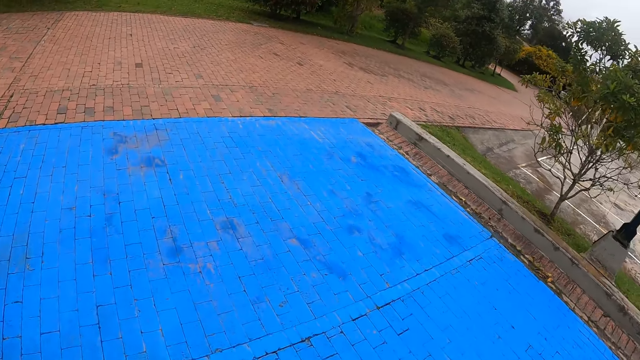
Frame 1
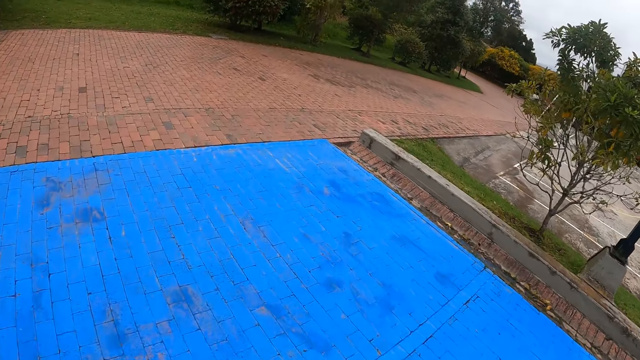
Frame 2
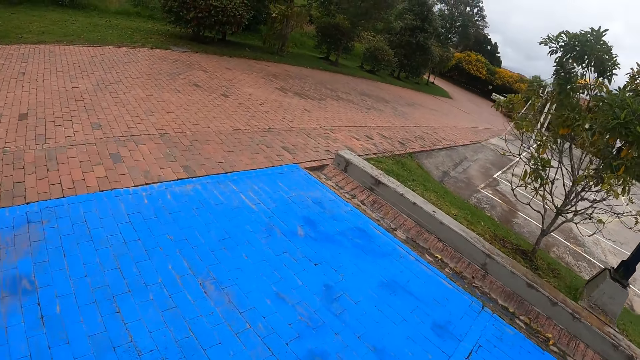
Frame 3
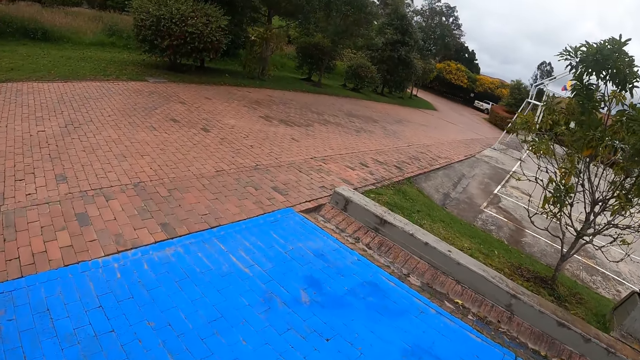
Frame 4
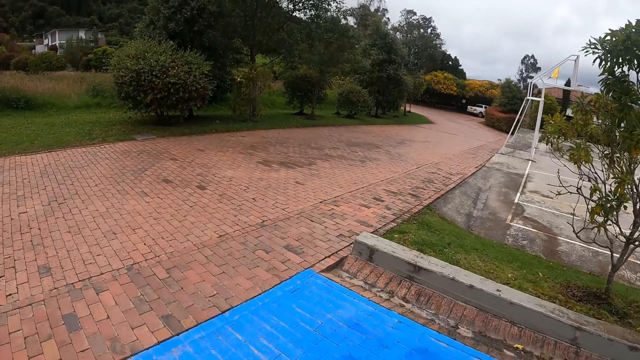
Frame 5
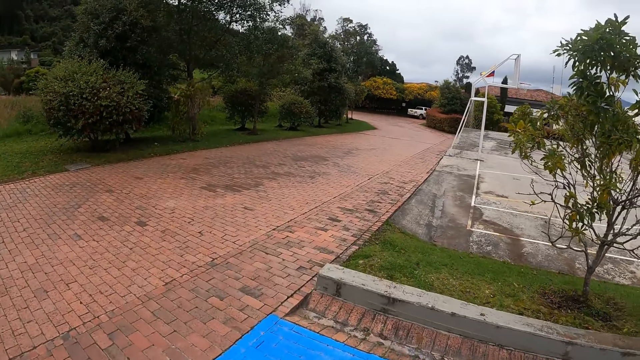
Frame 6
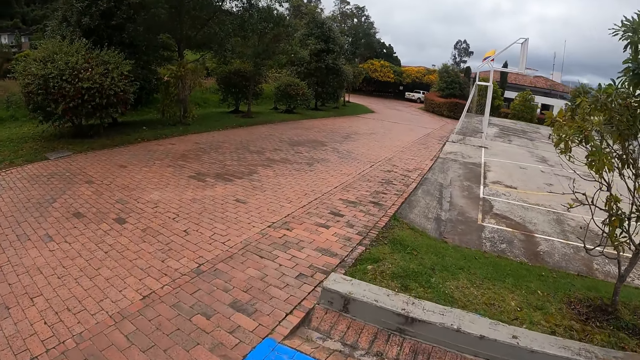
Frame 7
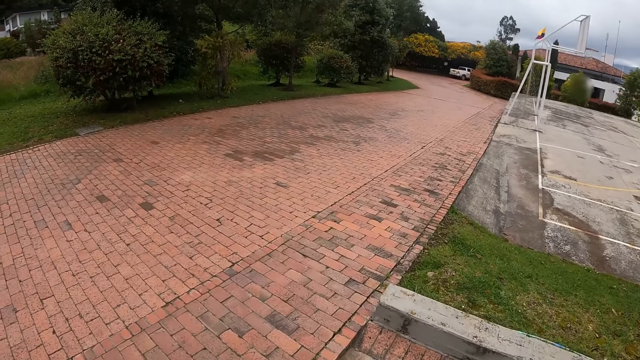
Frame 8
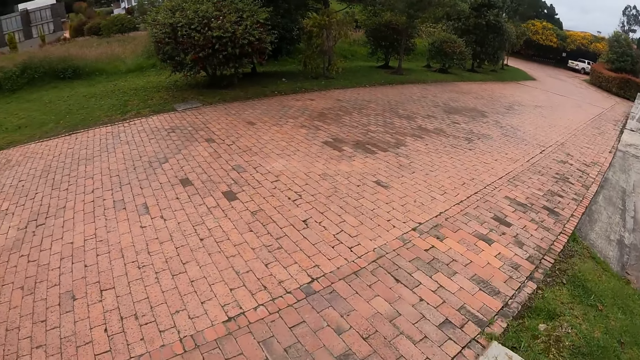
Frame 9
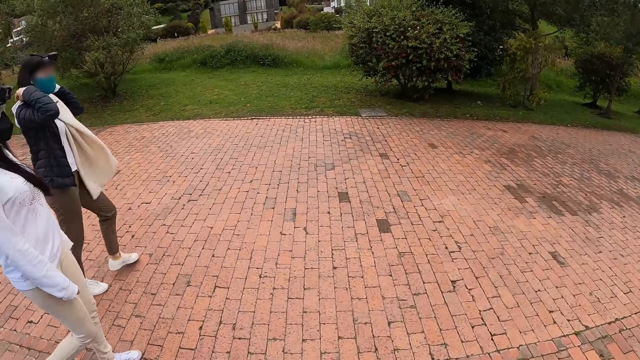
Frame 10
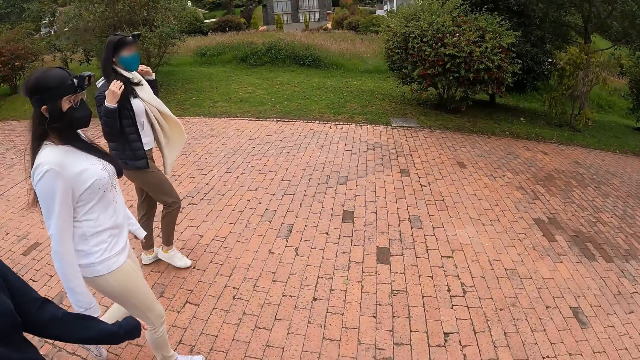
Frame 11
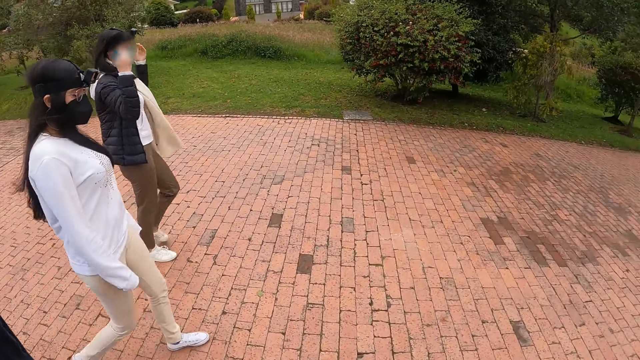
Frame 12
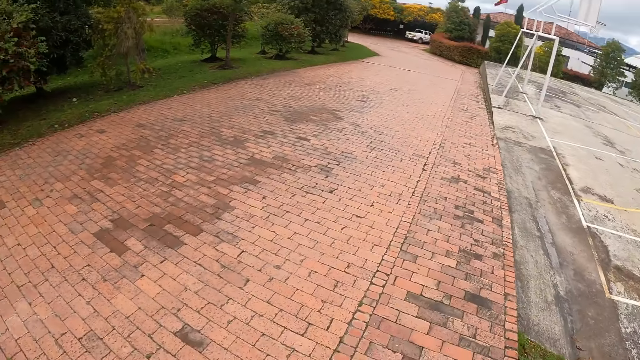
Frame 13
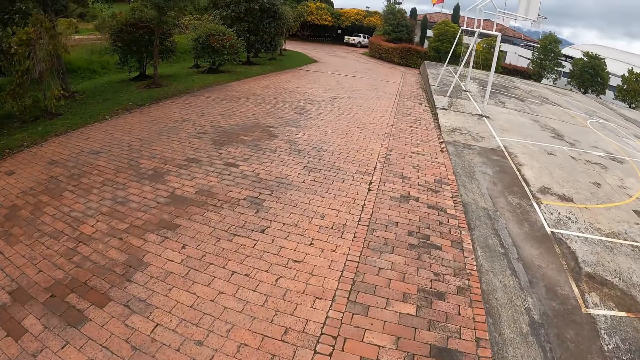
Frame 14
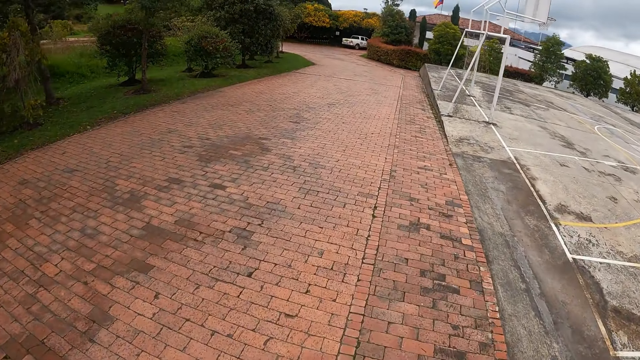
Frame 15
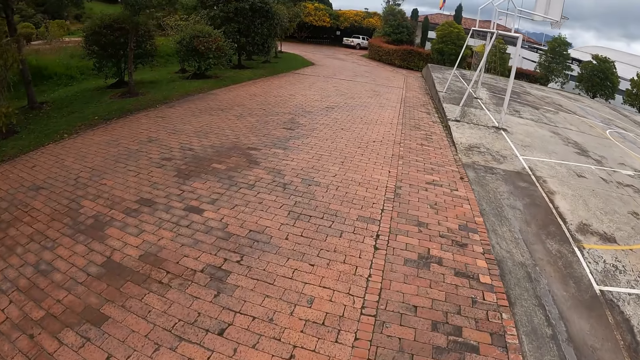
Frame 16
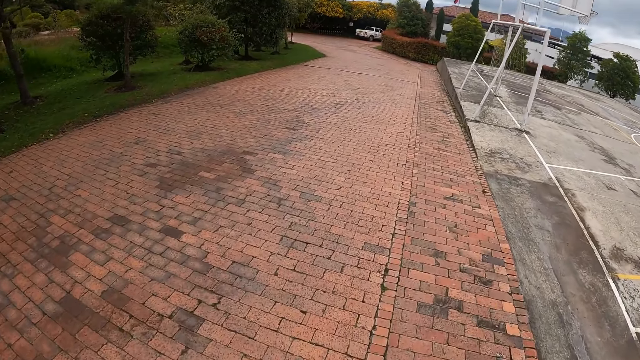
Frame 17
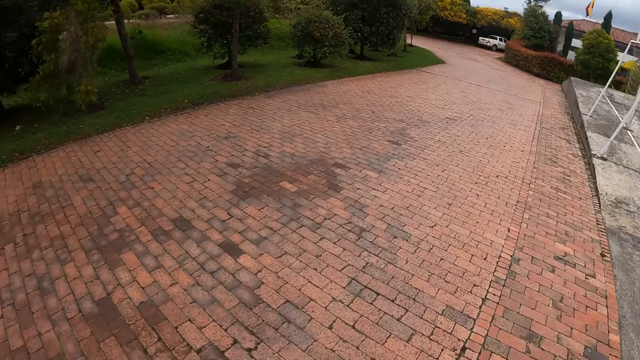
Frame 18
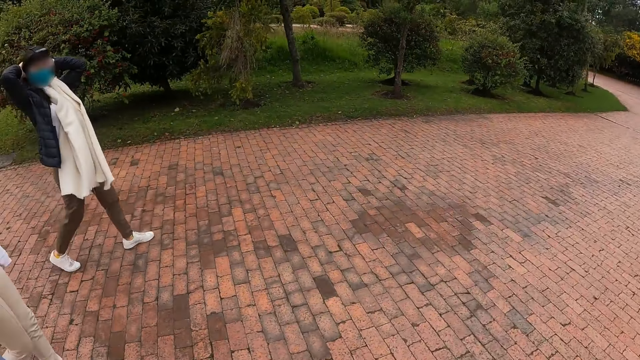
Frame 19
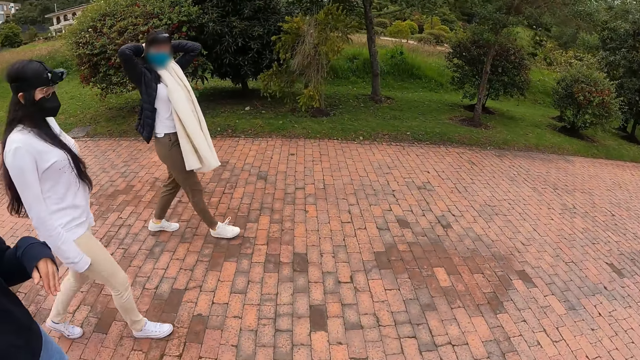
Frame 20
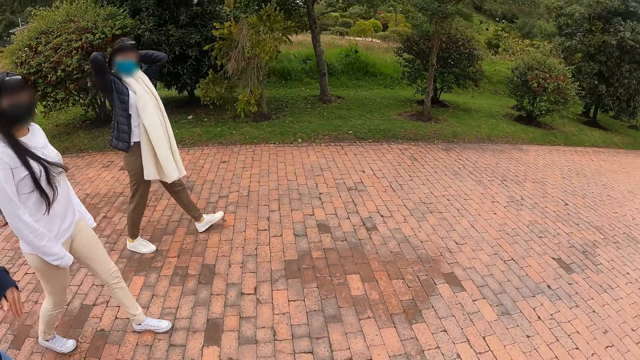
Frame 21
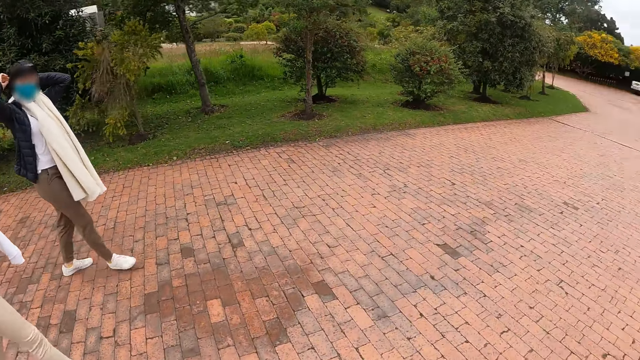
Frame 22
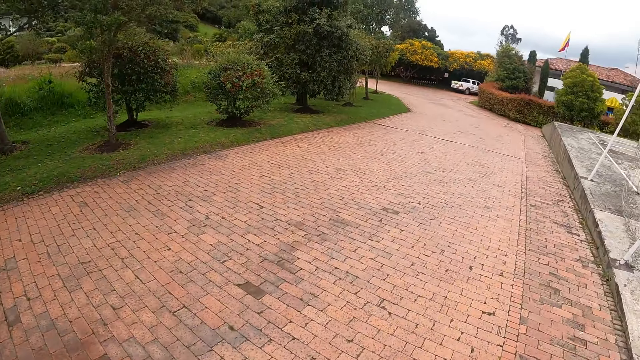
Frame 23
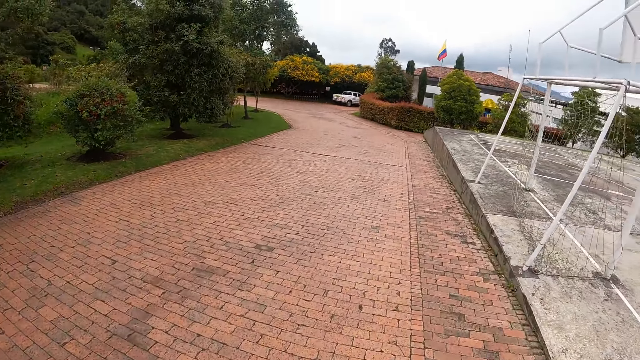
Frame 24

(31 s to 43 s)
A woman walks along the road from the park. Another woman walks along the road from the park. A third woman walks along the road from the park. The first woman adjusts her hair with both hands.

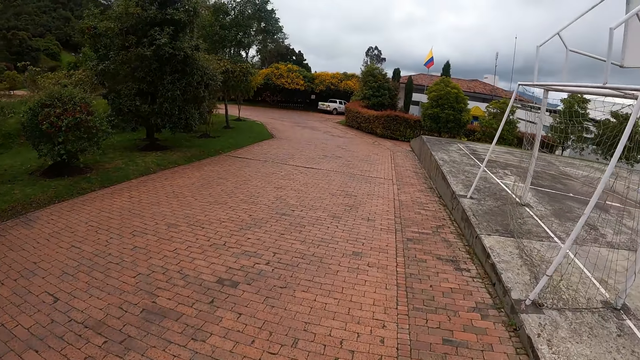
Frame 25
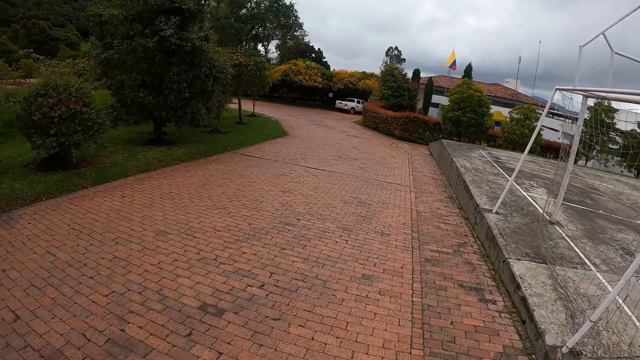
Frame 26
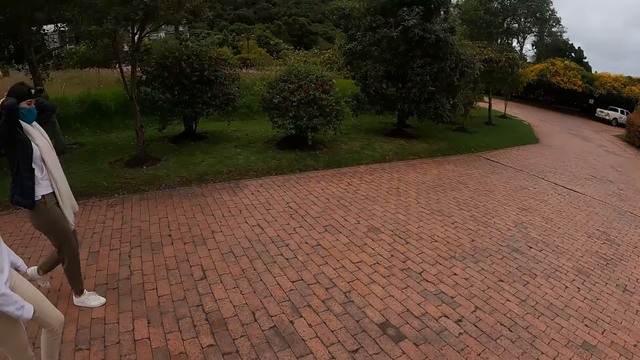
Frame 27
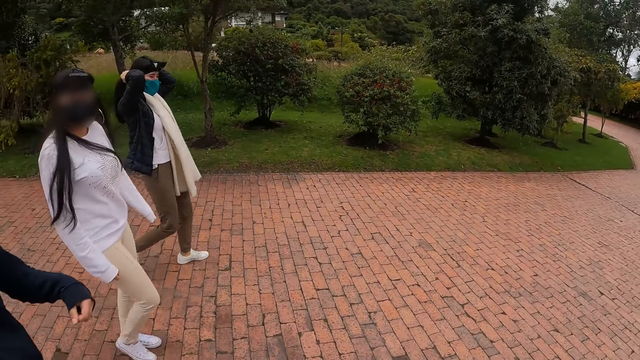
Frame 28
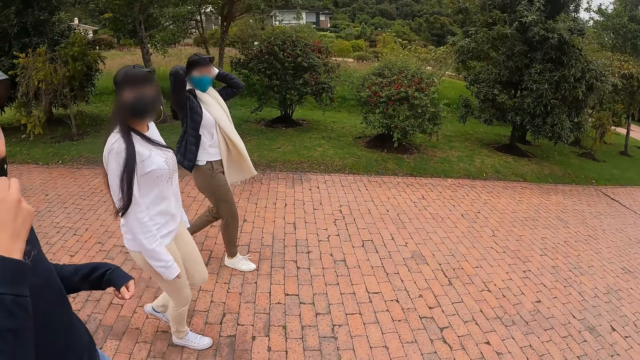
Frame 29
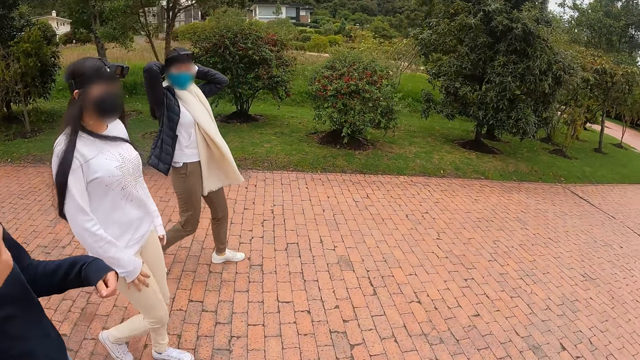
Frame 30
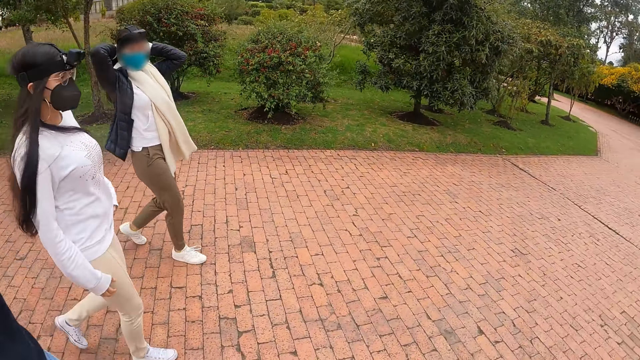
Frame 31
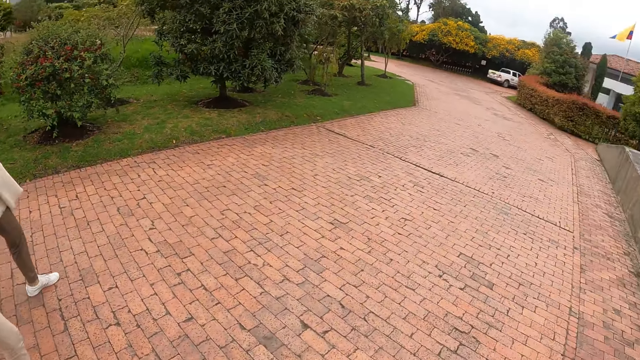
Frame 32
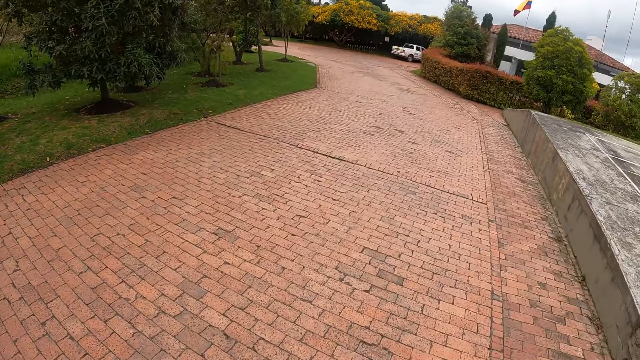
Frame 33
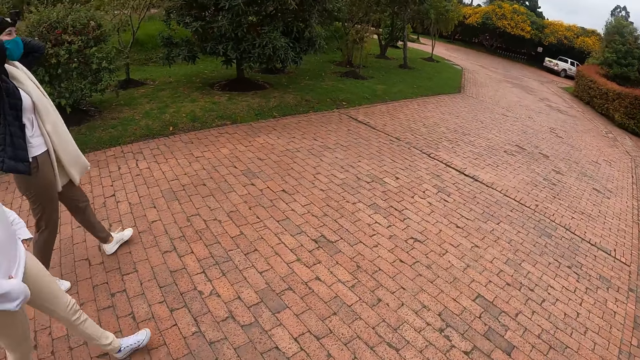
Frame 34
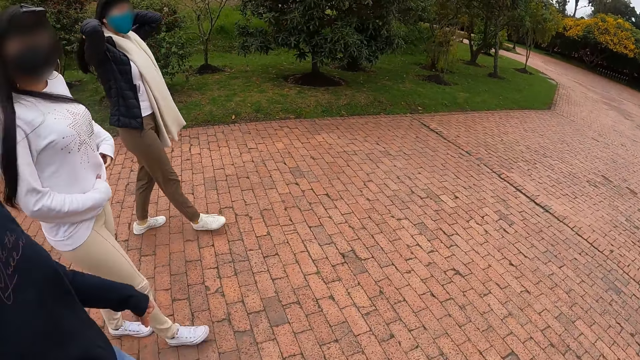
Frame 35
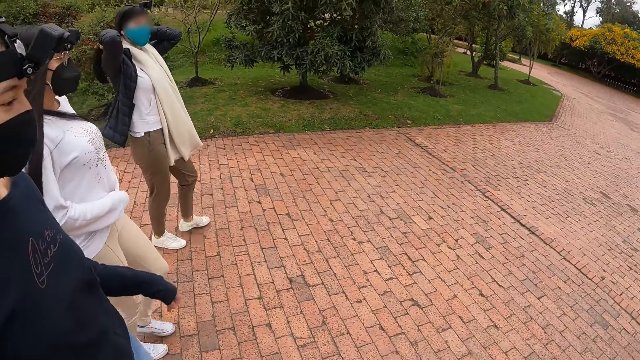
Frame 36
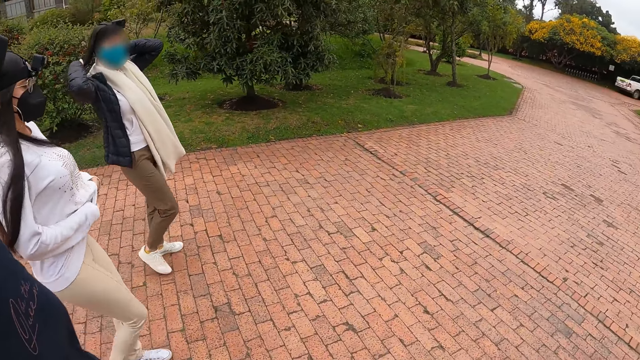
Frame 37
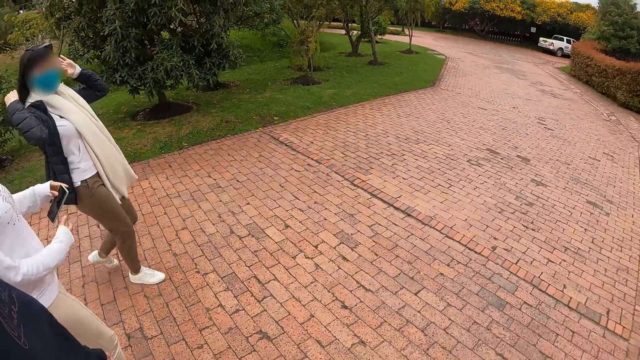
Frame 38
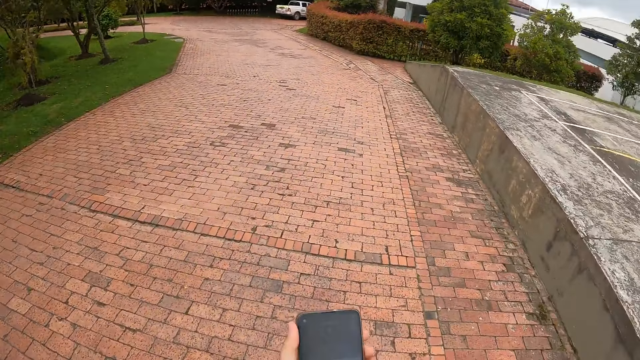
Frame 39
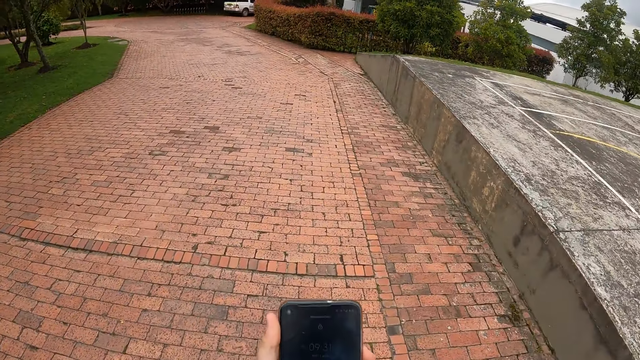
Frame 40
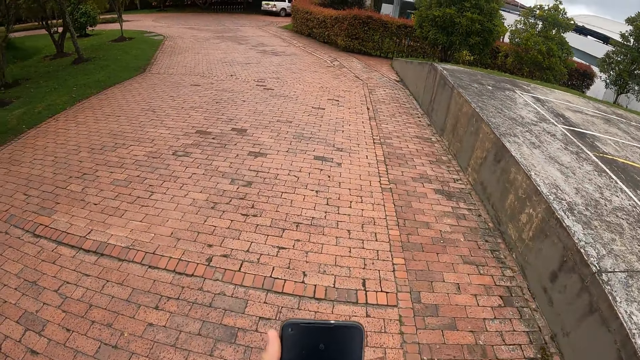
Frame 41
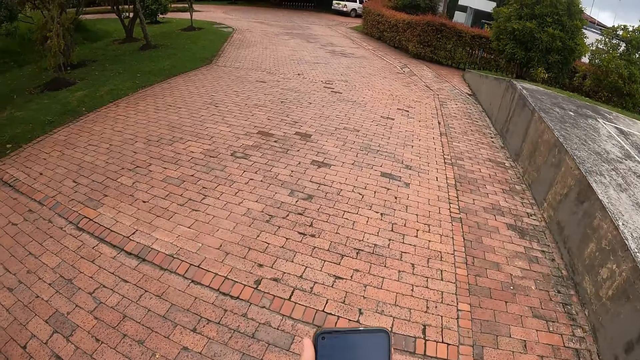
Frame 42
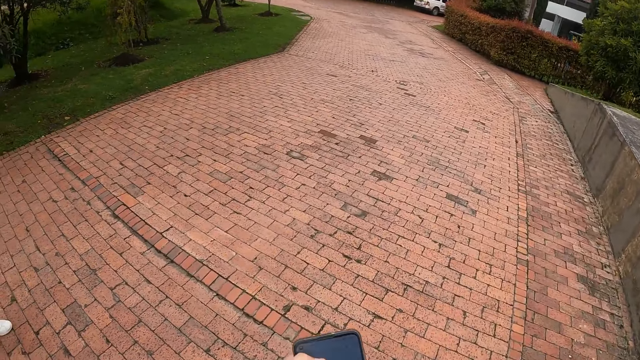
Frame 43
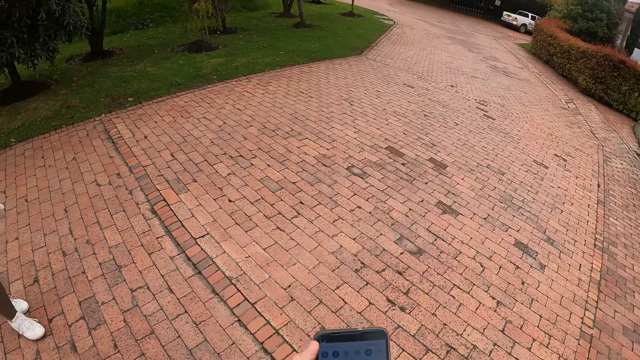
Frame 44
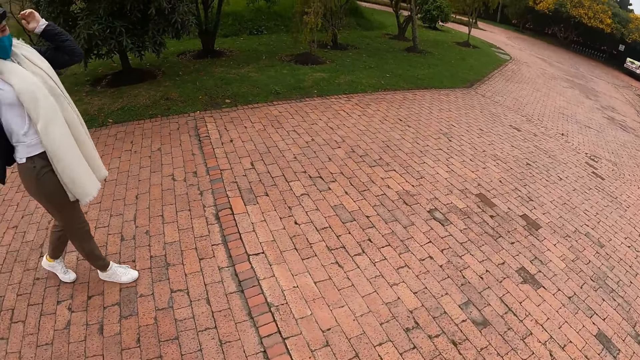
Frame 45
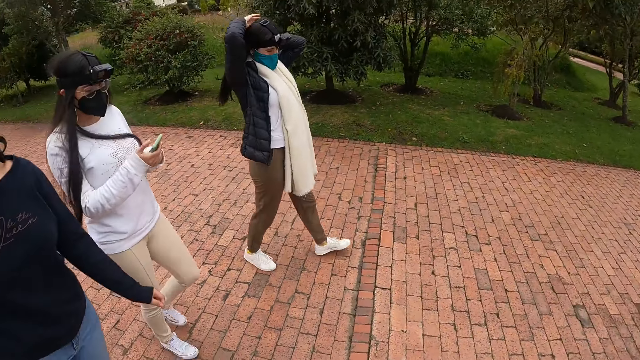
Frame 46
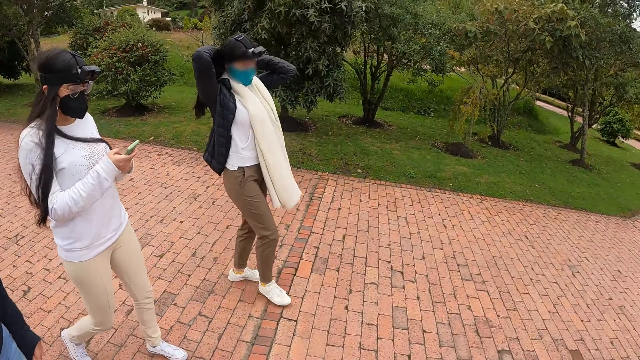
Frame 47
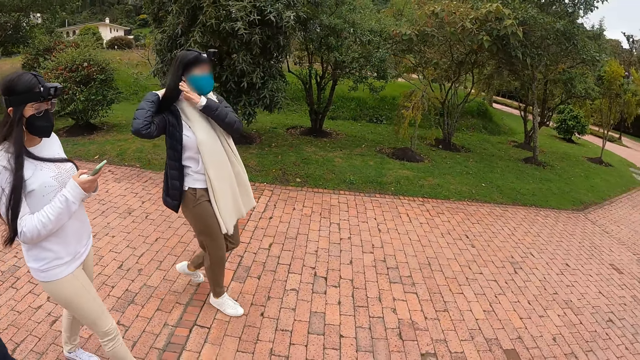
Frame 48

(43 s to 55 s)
A woman touches a nose mask on her face with her right hand. Another woman raises a jacket on her body with both hands, takes a phone from her pocket with her left hand, and holds the phone in both hands. The camera wearer operates a phone in her left hand with her right hand. She touches the phone. The other woman operates the phone in her left hand with her right hand. The camera wearer walks.
